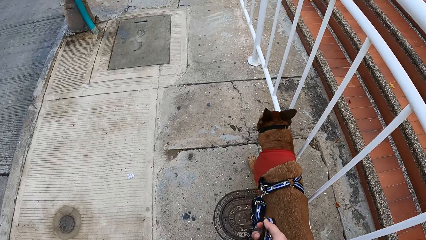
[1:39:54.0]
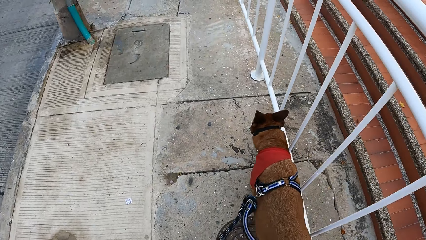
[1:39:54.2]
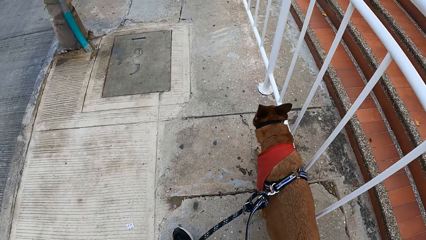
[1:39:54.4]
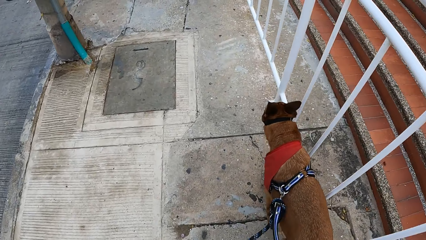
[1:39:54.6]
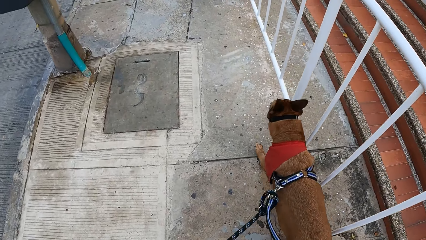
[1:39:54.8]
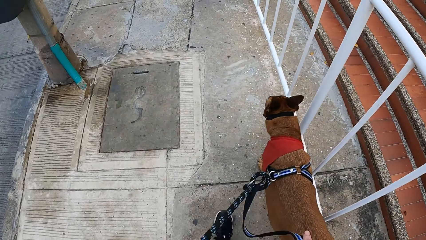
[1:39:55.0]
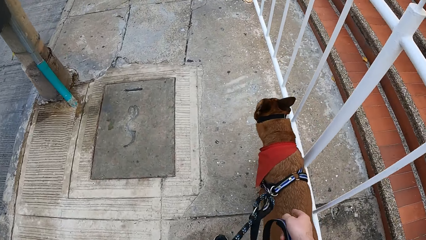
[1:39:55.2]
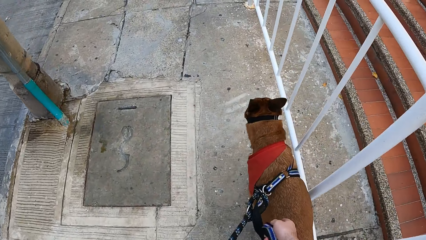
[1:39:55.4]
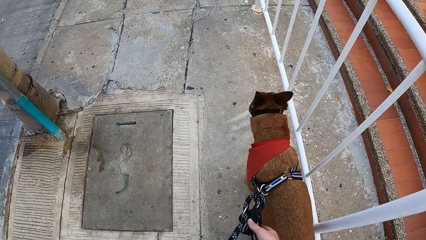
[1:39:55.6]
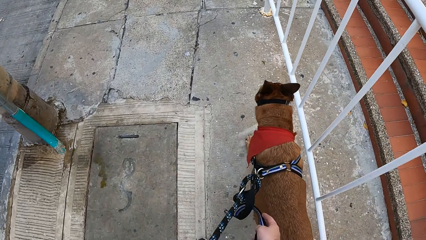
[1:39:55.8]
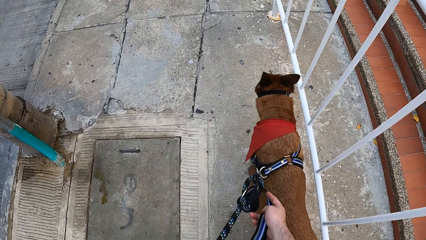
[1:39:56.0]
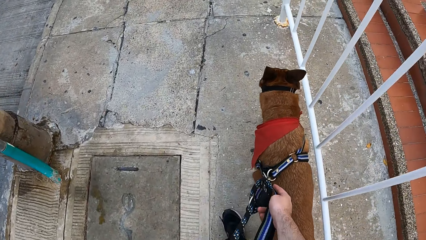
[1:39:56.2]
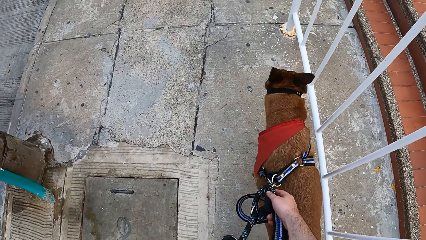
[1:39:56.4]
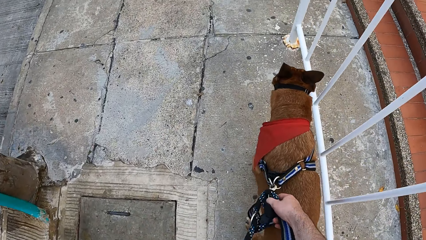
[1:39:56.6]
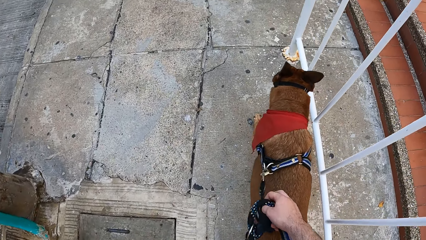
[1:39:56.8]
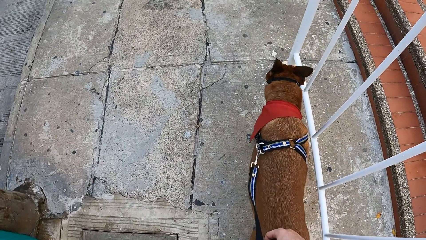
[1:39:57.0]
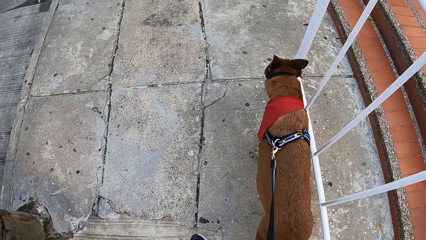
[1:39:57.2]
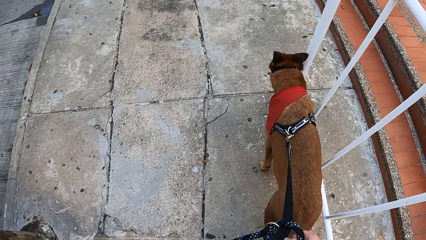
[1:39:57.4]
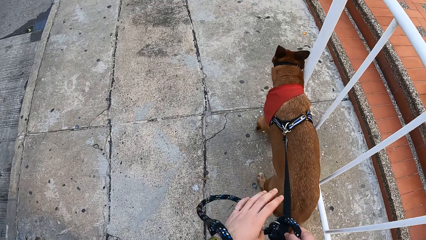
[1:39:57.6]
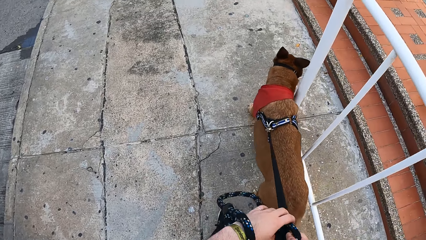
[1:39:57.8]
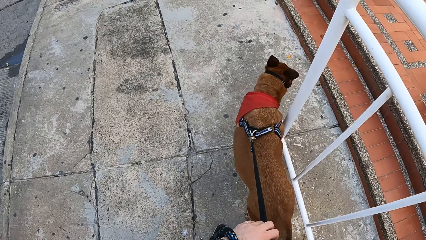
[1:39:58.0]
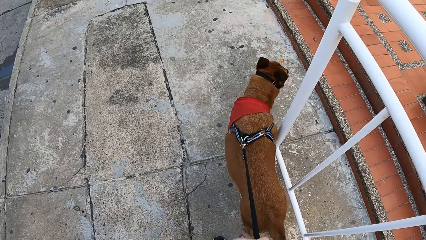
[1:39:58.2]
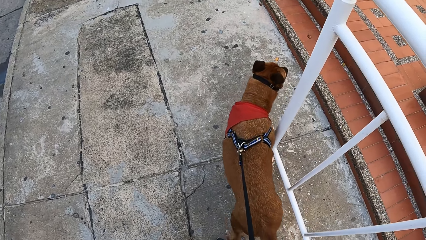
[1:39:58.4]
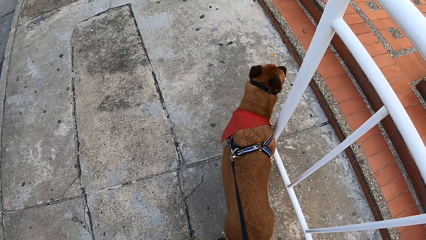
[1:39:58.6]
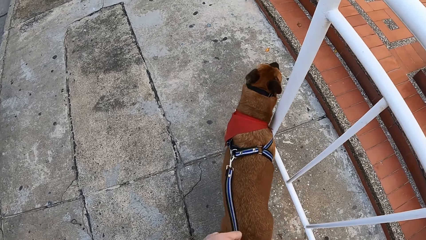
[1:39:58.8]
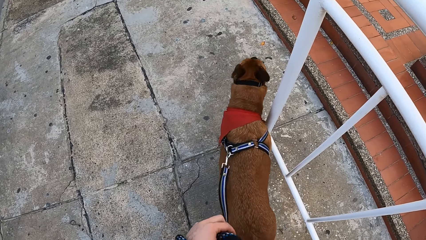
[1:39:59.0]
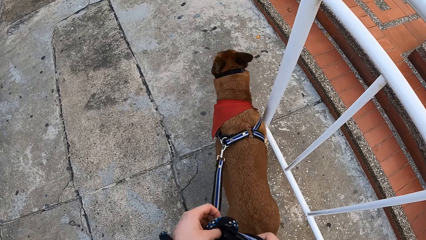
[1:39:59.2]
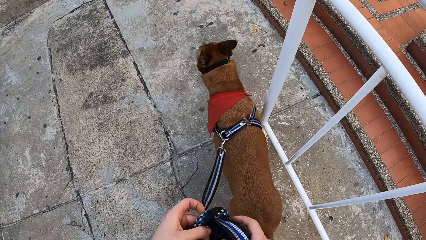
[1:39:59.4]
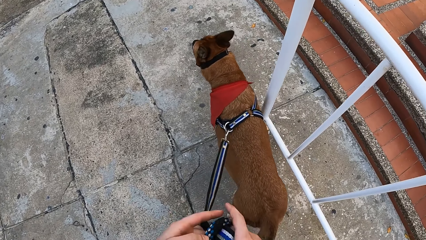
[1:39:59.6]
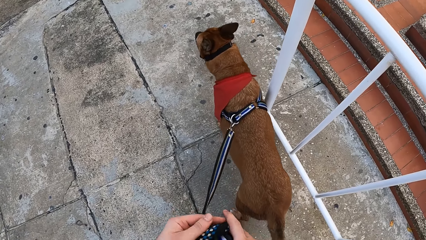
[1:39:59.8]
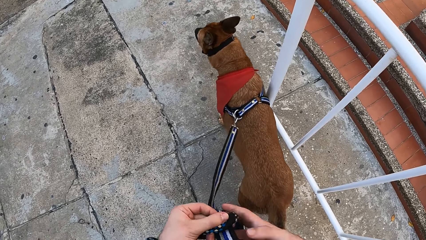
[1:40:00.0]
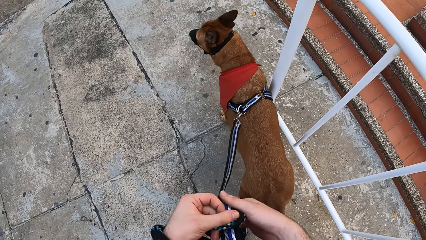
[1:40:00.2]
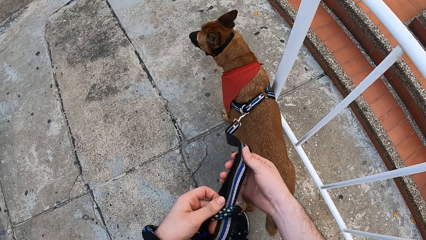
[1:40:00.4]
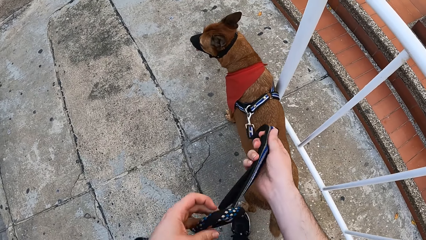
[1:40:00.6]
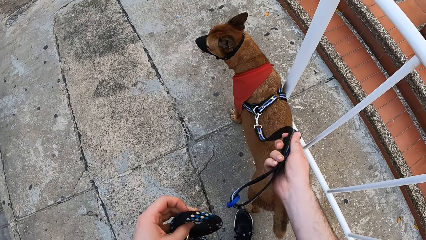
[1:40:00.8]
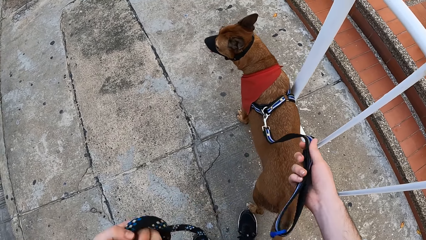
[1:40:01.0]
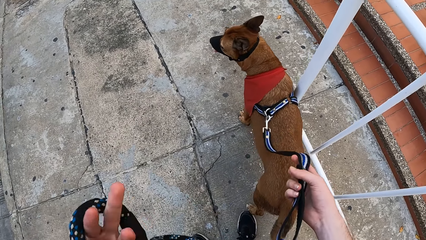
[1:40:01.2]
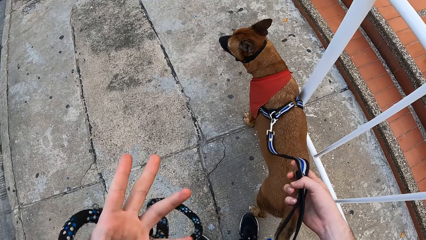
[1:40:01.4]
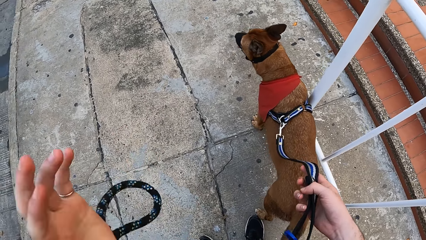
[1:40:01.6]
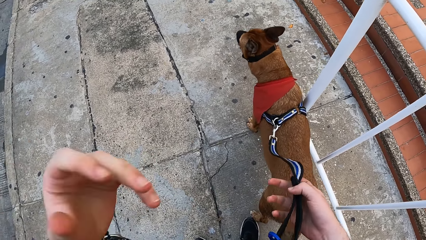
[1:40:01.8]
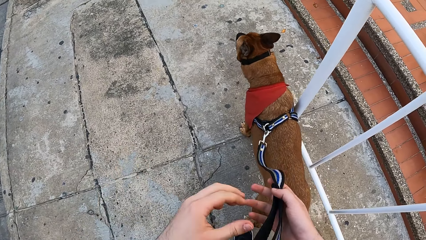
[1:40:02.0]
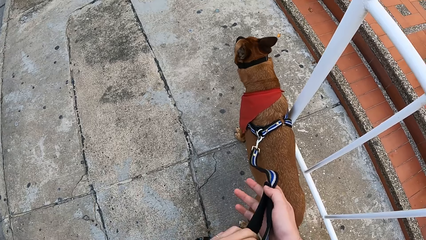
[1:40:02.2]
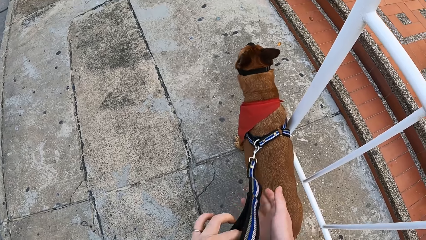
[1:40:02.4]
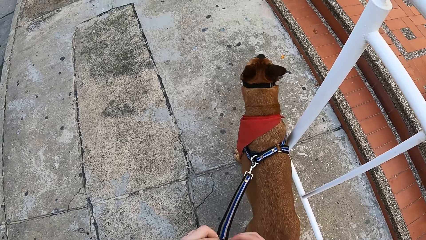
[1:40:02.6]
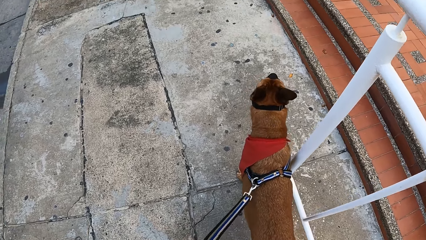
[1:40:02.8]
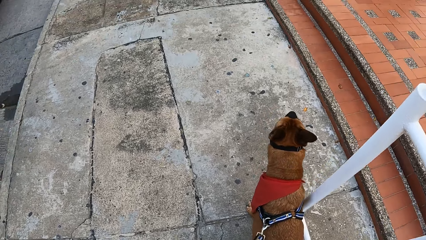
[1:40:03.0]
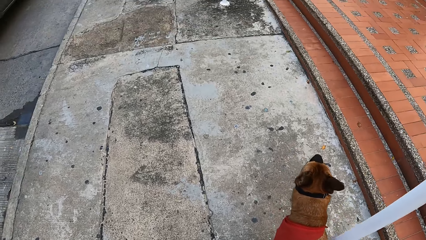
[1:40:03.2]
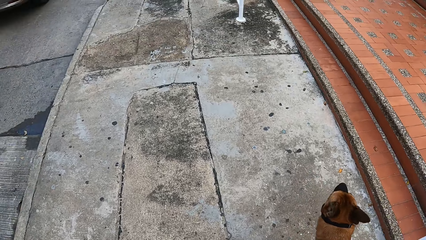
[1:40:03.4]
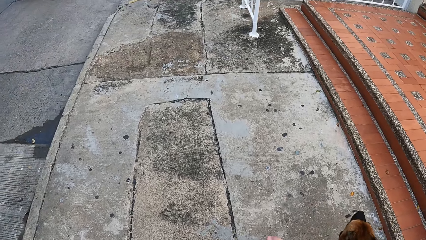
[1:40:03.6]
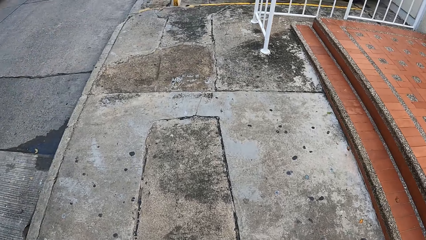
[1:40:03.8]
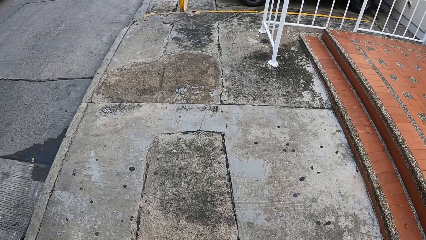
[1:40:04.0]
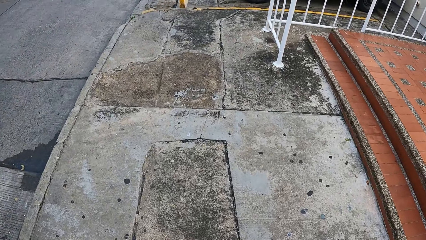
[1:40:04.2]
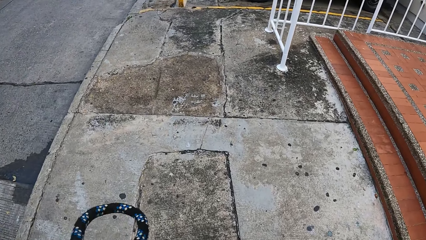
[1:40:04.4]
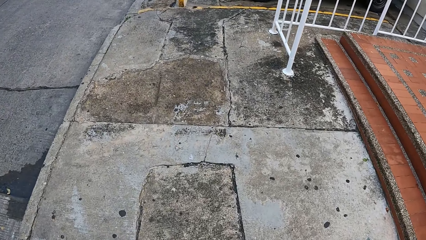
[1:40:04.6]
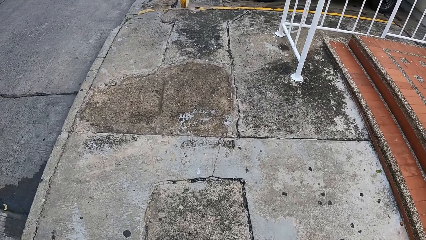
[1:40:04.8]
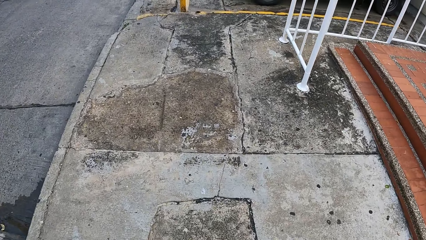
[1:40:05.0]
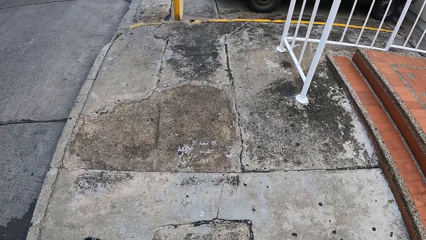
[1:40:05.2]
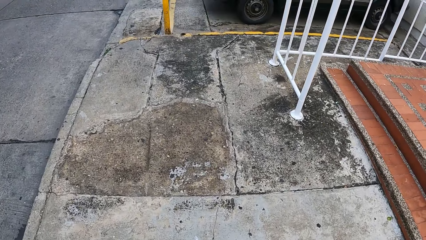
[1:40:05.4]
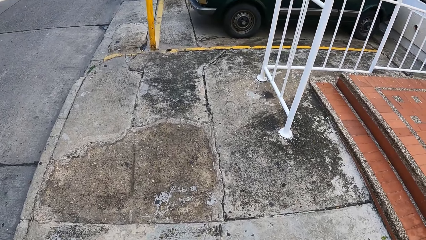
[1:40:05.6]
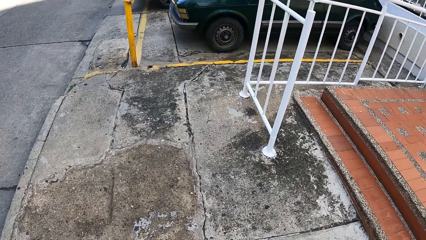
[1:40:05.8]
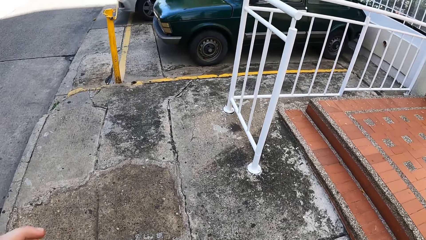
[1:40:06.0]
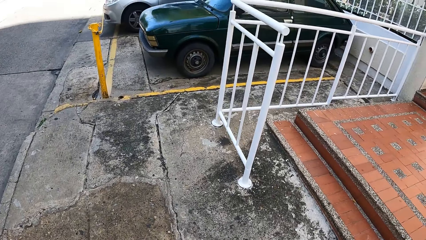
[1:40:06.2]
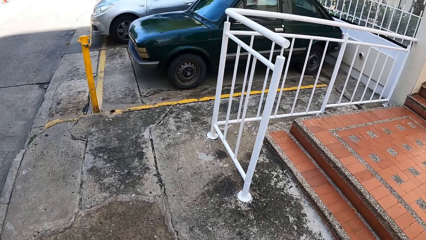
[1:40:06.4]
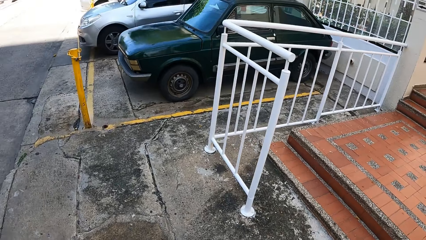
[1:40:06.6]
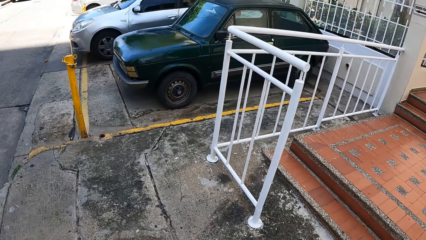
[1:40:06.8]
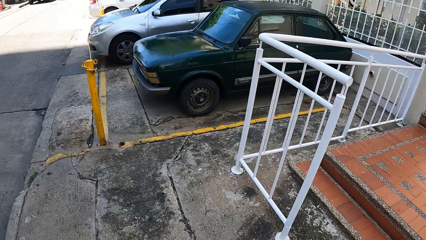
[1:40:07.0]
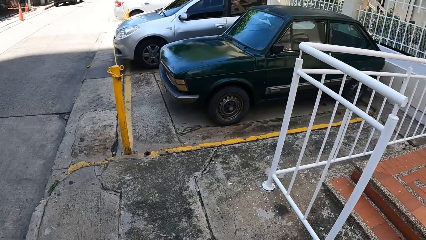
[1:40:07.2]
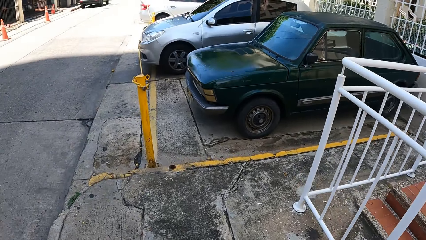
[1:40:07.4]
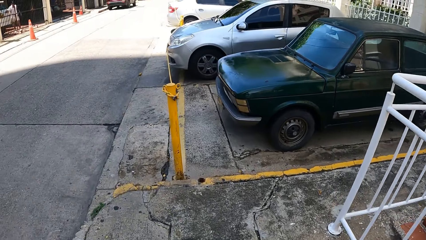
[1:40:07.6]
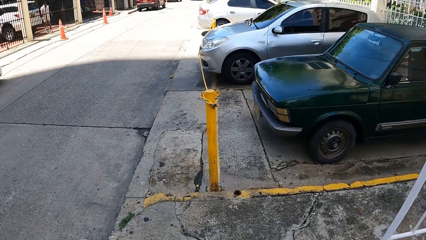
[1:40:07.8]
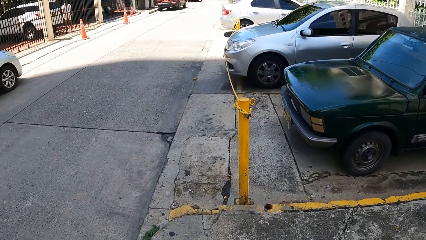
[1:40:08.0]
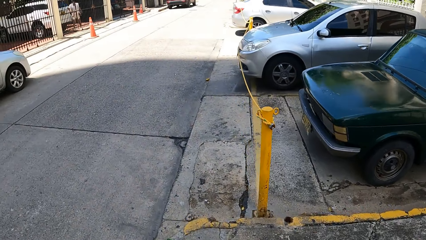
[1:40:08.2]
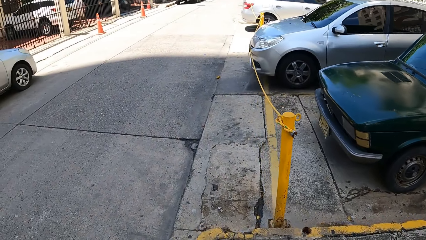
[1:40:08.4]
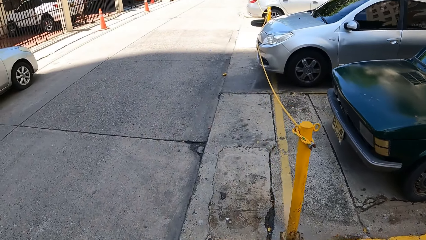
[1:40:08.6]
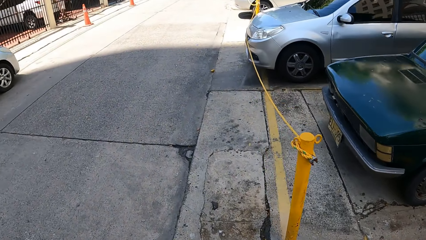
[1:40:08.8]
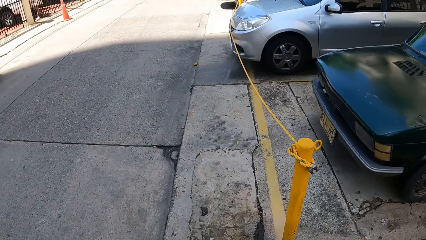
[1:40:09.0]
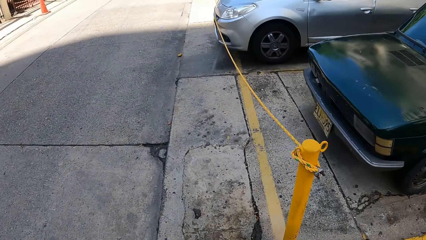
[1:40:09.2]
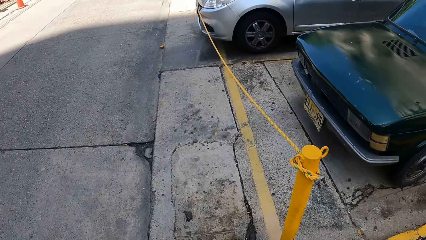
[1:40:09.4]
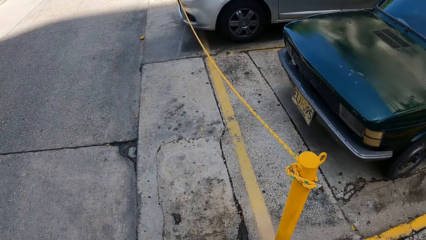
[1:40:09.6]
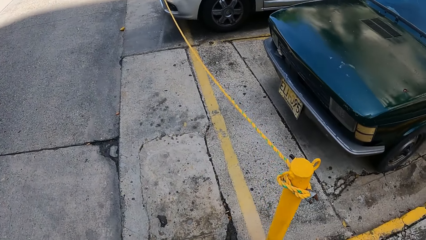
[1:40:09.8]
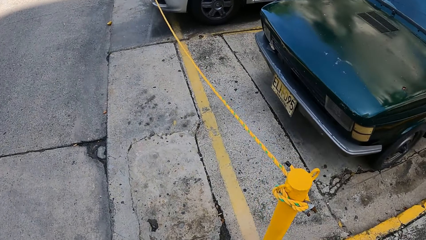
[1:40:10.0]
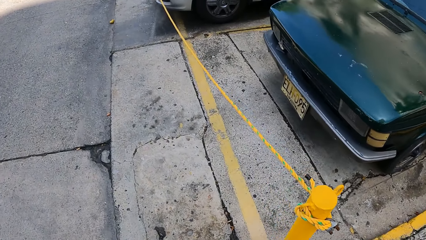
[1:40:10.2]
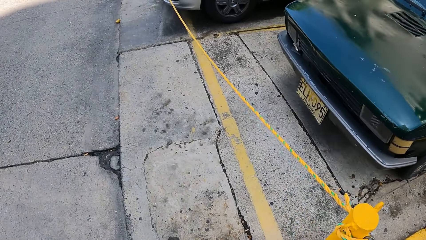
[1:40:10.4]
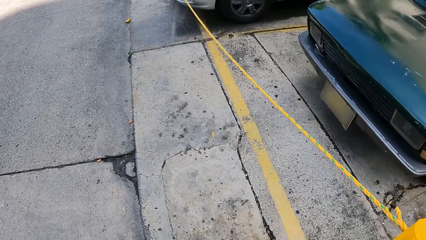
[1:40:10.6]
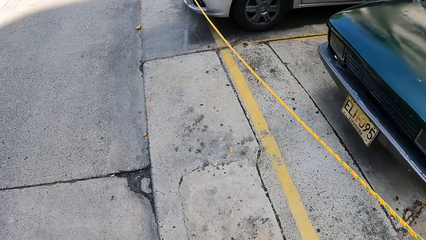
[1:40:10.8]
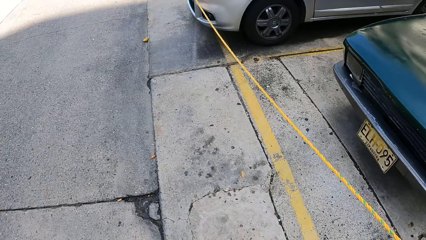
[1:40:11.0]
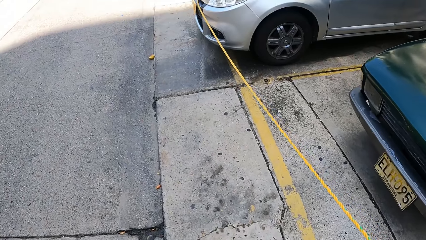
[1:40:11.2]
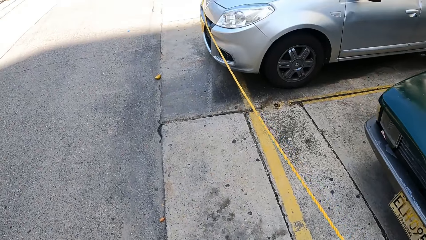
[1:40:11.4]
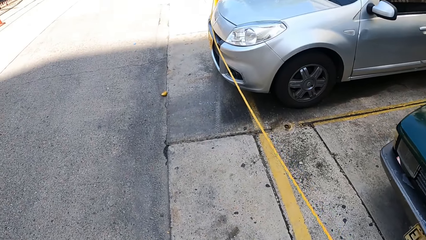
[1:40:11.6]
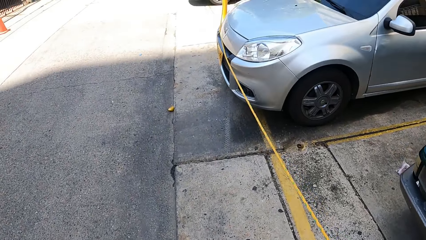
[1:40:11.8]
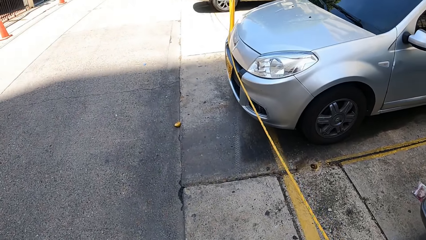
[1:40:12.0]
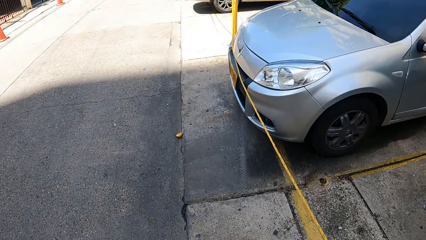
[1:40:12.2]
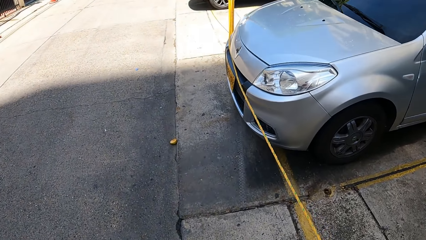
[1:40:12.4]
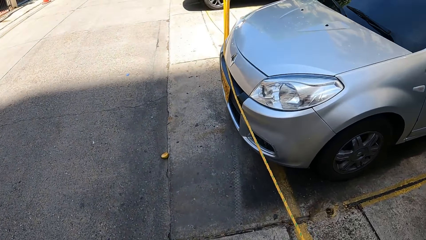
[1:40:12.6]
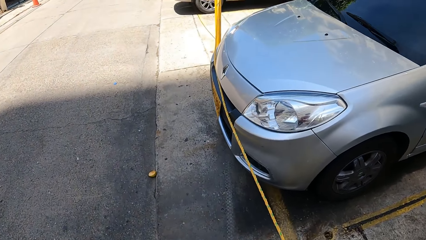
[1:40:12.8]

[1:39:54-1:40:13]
The camera wearer touches the dog. They walk on the road. They adjust a dog leash. They touch the rope. They look around a sidewalk. They walk the dog on the sidewalk. They look around the sidewalk.
